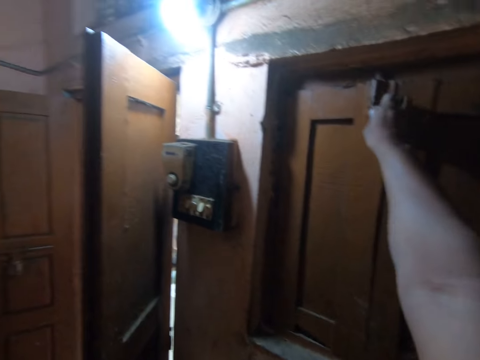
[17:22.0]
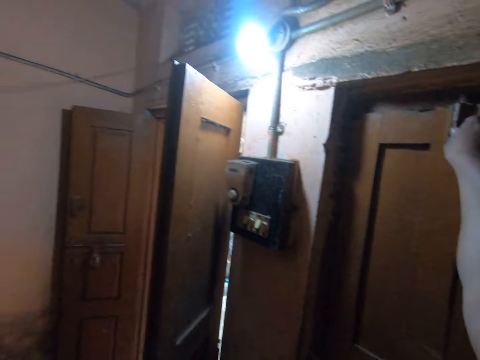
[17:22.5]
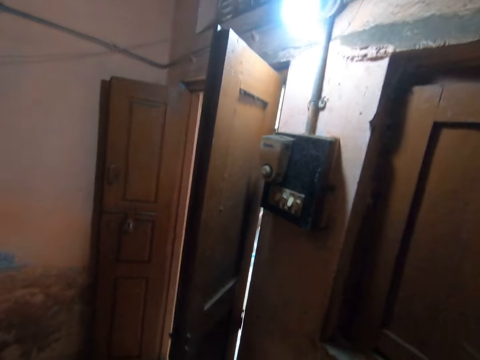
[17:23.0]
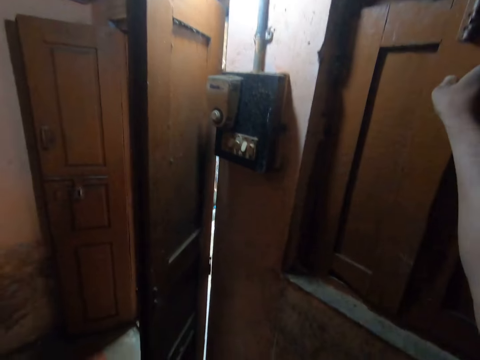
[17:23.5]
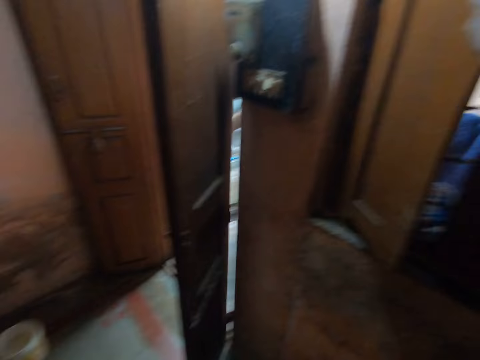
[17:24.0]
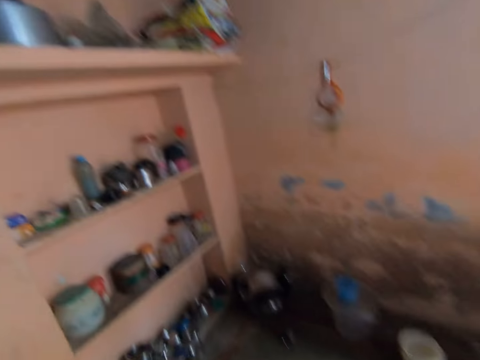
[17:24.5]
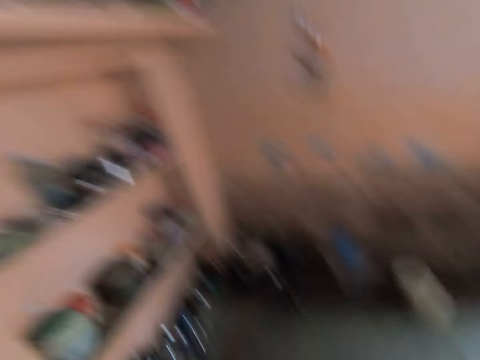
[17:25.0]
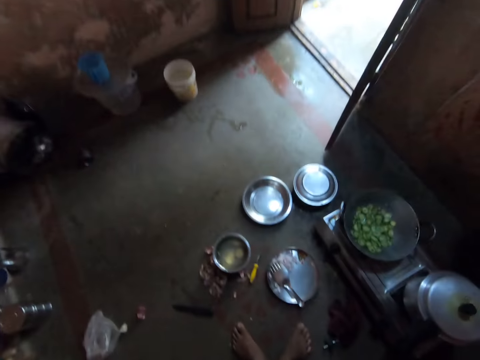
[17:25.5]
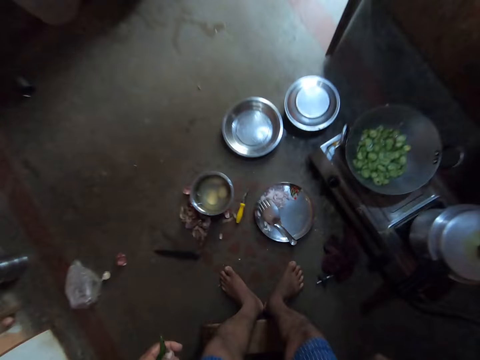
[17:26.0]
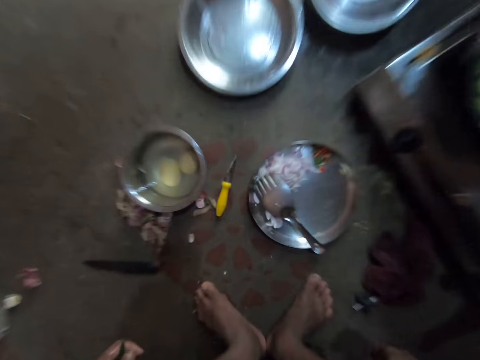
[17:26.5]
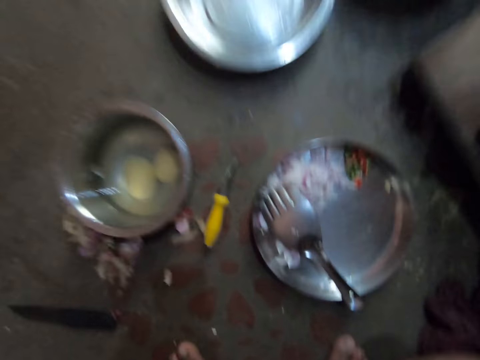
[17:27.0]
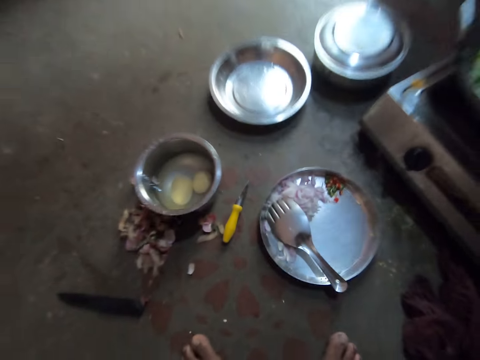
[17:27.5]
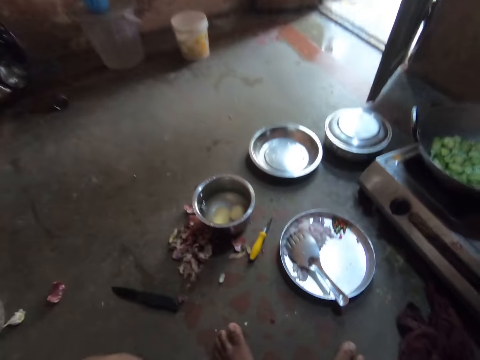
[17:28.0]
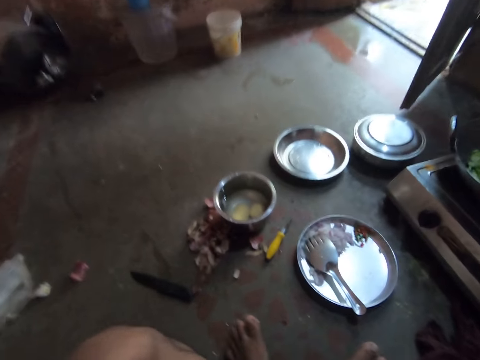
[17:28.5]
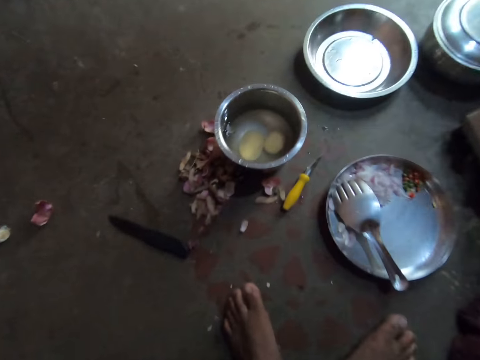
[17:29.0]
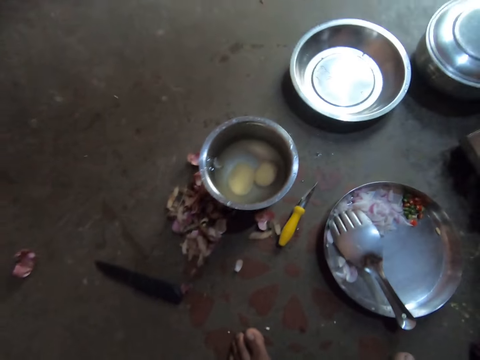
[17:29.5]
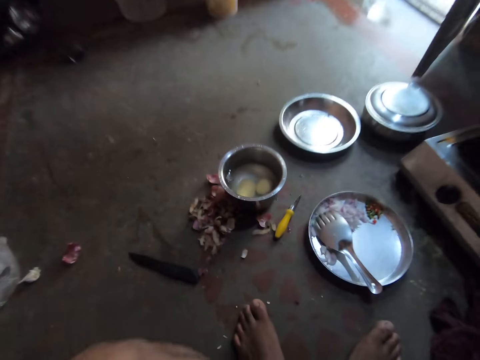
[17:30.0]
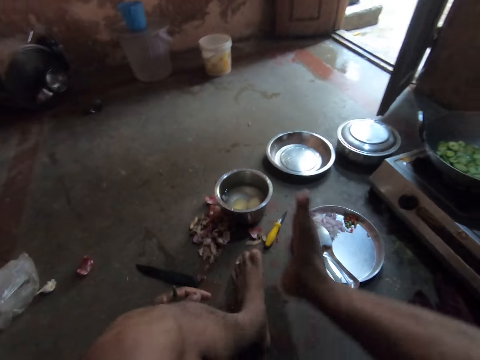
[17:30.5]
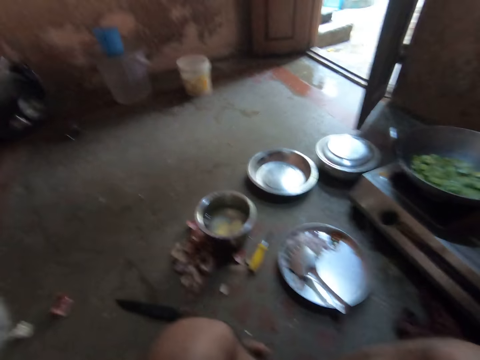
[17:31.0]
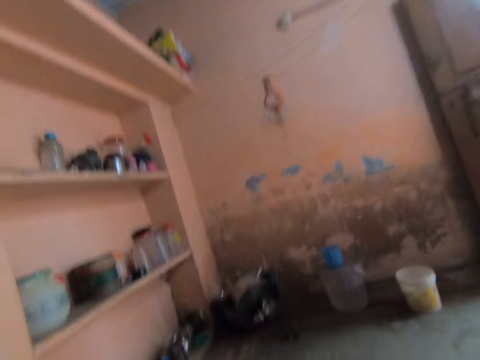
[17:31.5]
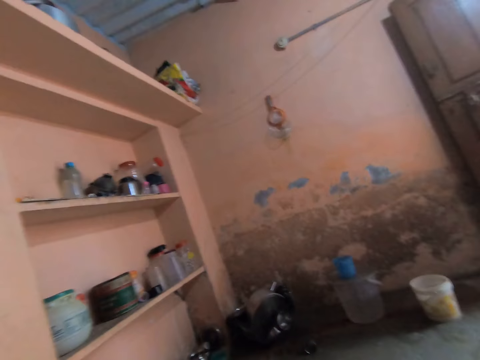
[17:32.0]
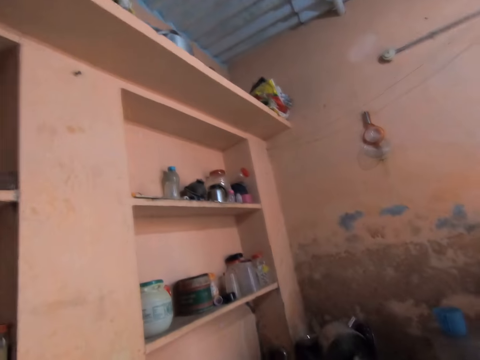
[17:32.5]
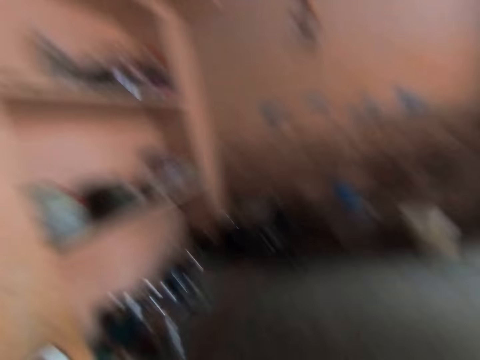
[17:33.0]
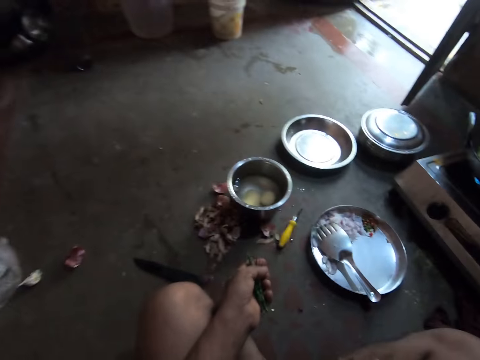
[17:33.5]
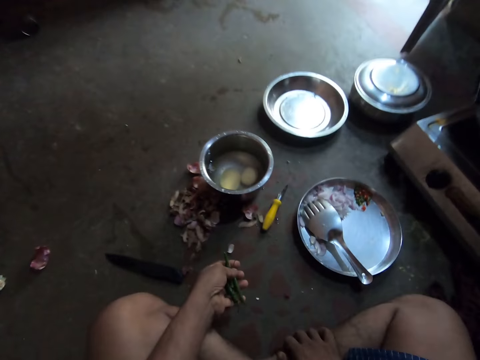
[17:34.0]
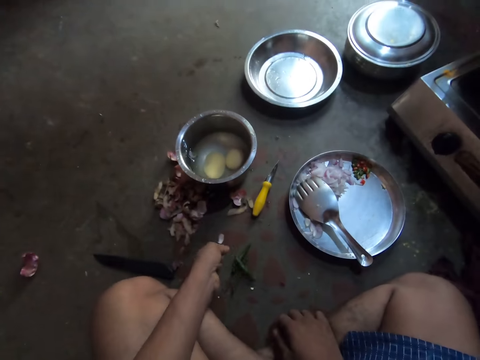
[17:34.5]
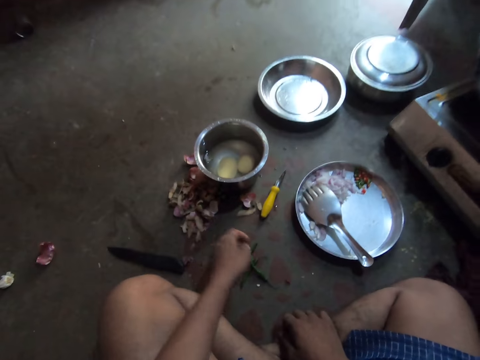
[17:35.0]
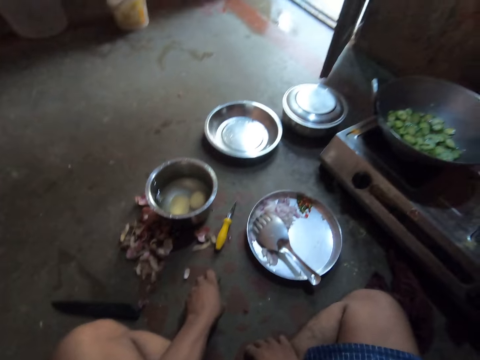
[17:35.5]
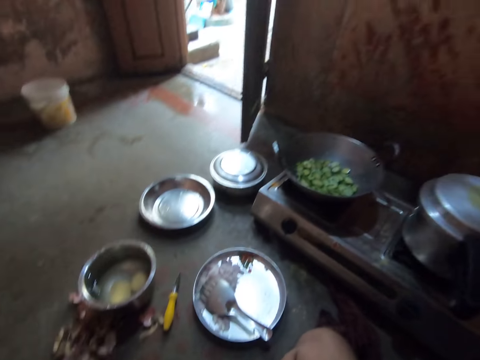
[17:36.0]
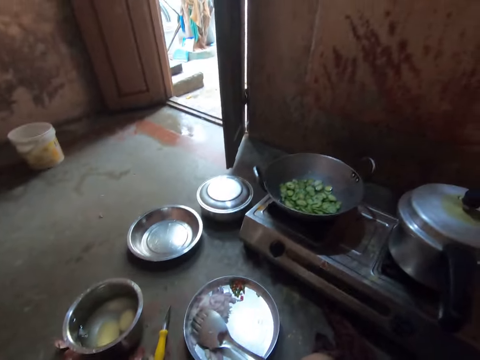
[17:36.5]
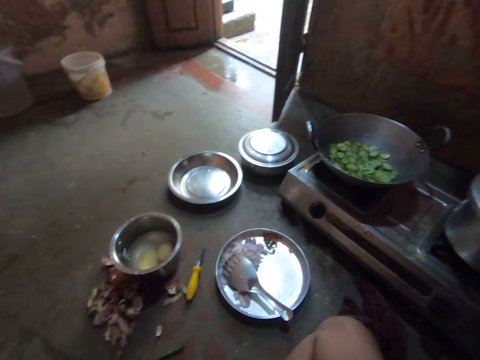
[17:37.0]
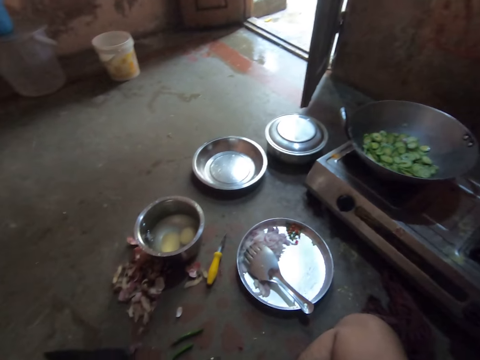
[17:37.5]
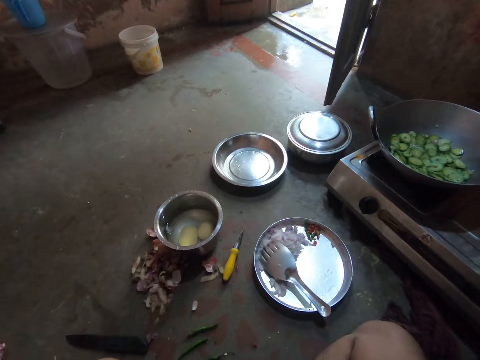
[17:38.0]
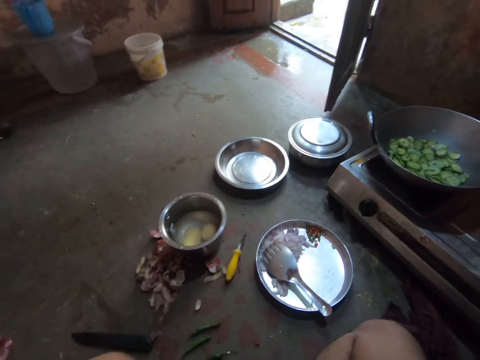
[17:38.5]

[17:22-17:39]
The camera wearer opens the window. They look around. They sit on the floor. They look around. They drop chillies on the floor.

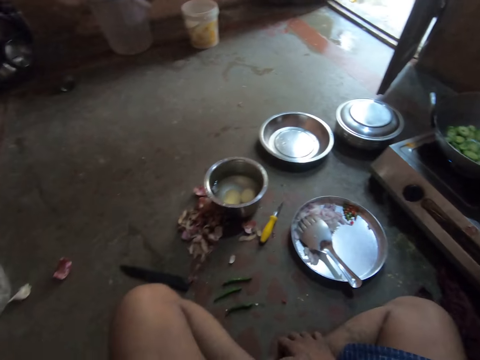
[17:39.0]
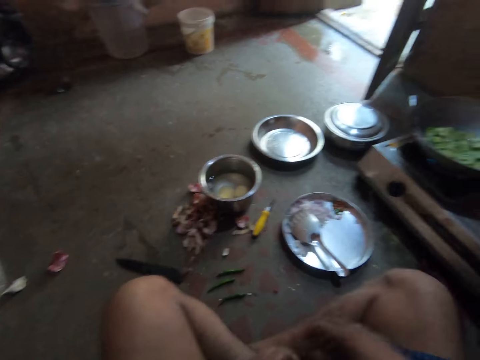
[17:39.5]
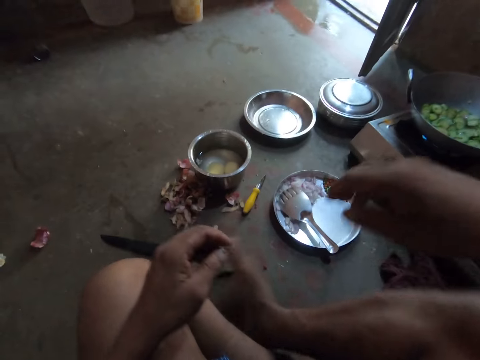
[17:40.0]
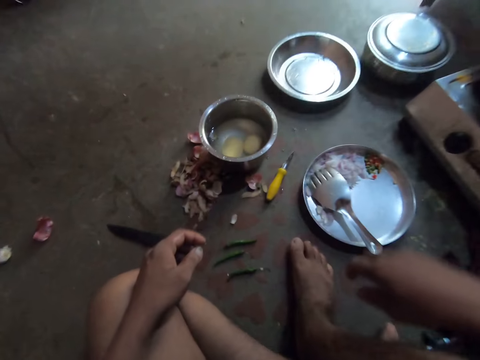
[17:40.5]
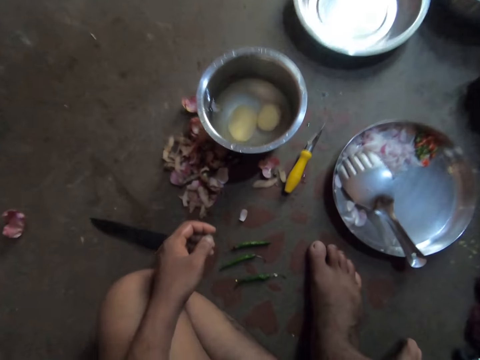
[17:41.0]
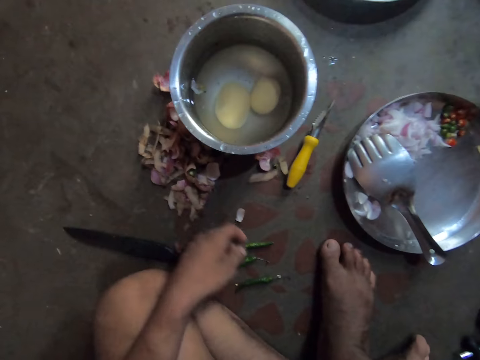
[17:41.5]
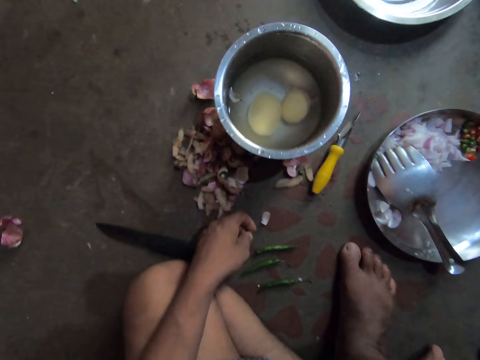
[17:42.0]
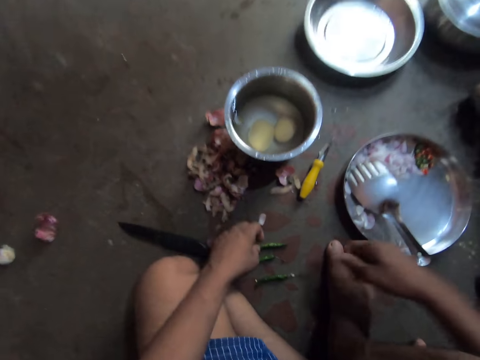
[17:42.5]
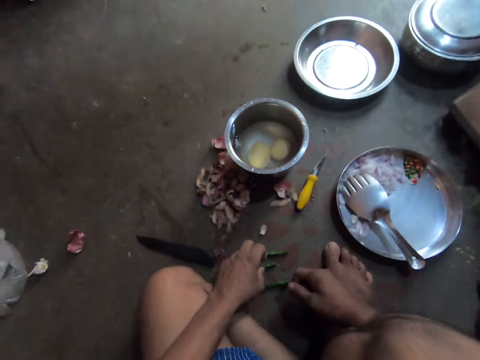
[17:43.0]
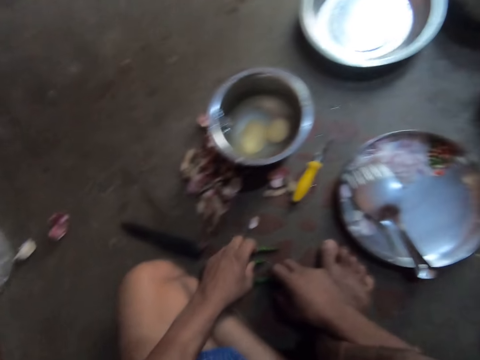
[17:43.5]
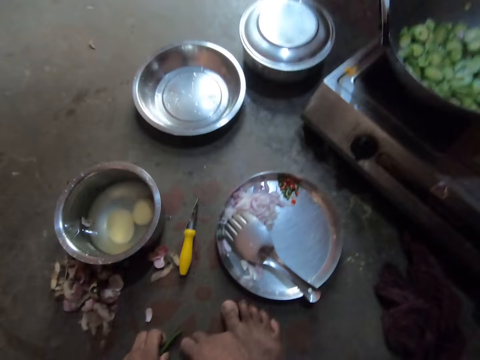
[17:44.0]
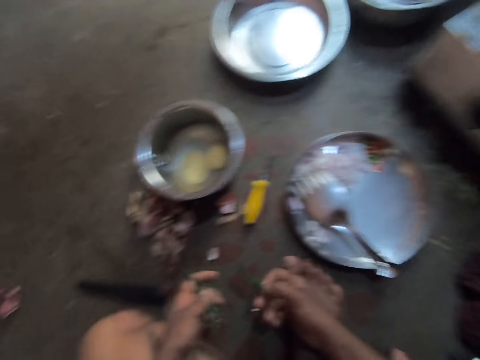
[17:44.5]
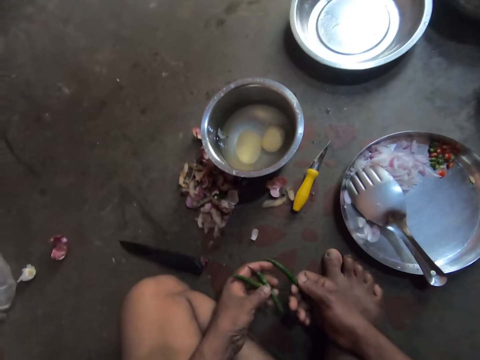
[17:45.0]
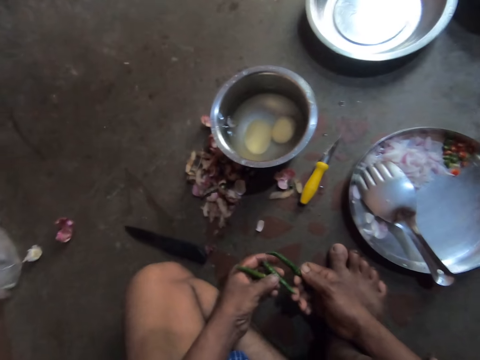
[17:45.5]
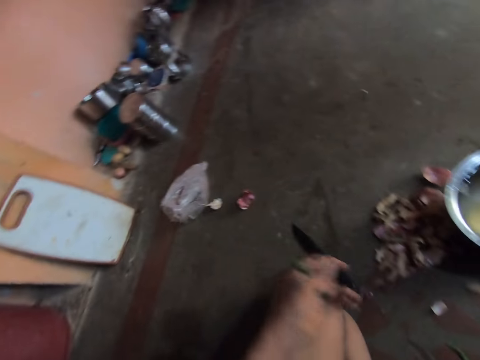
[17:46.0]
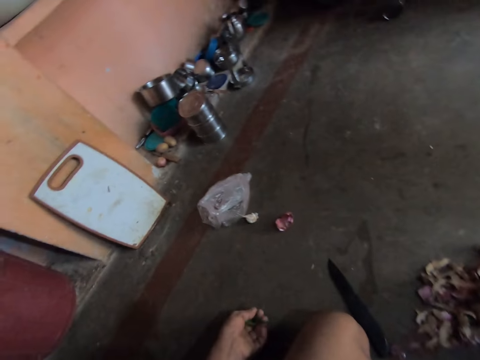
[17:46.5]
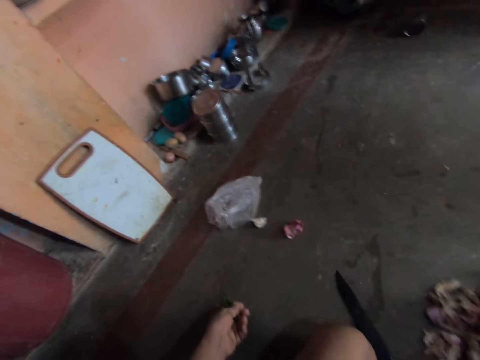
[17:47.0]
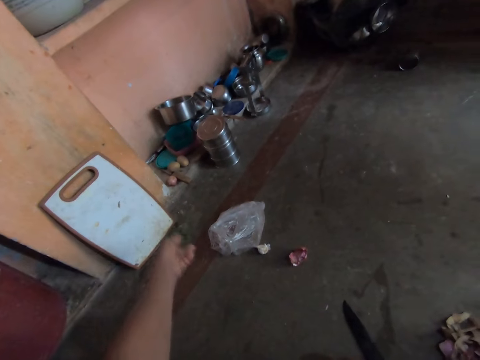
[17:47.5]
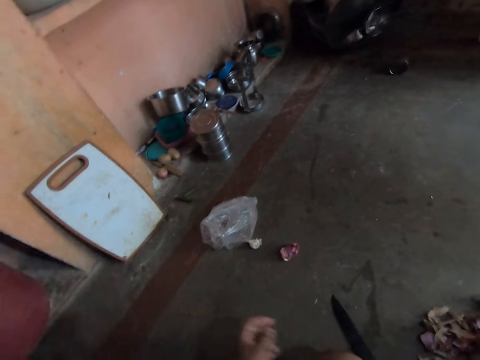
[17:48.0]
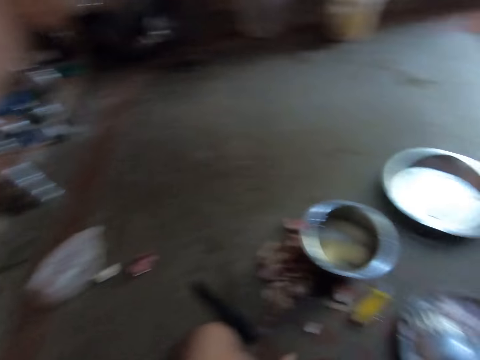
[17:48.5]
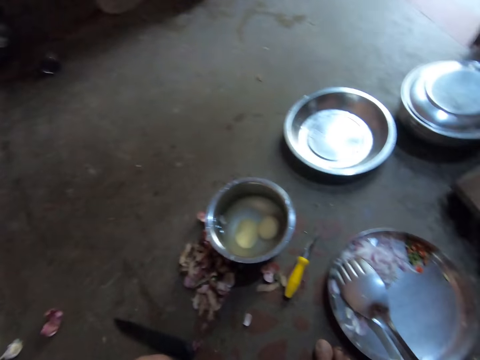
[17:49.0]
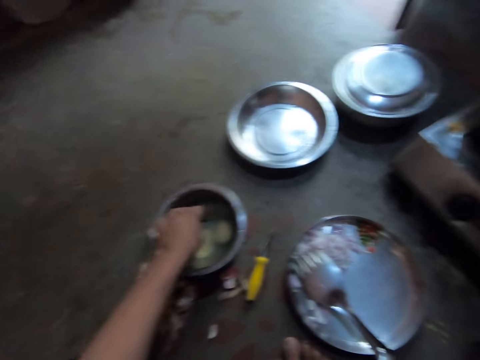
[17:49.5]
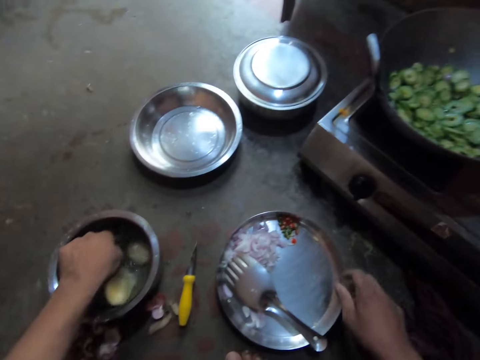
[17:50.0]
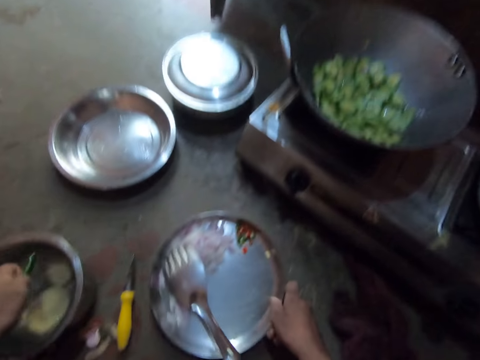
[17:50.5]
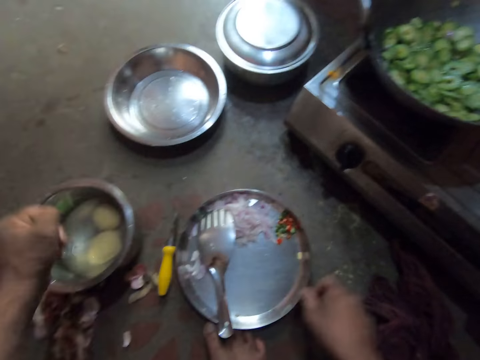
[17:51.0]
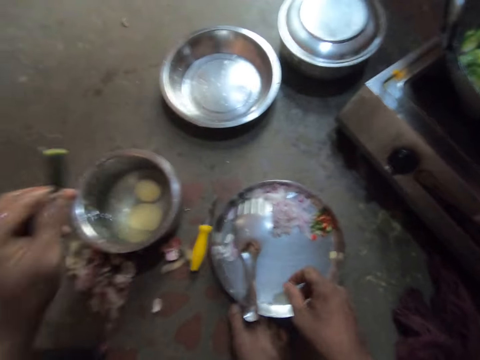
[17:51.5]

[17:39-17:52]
The camera wearer picks up chillies. They throw some chillies on the floor. They wash a chilli.
